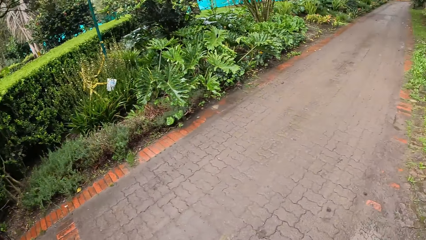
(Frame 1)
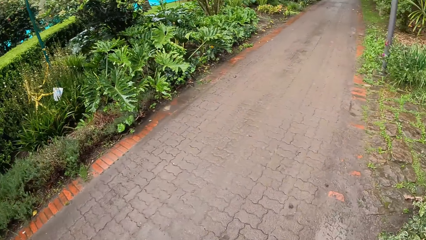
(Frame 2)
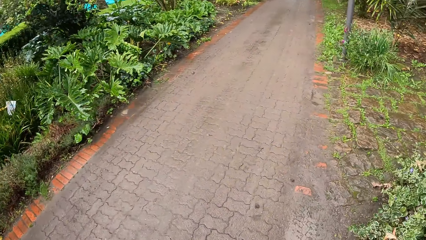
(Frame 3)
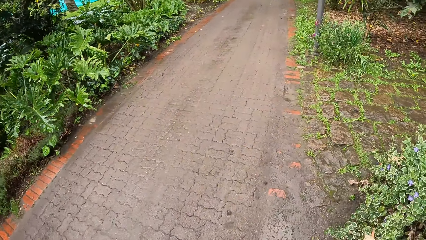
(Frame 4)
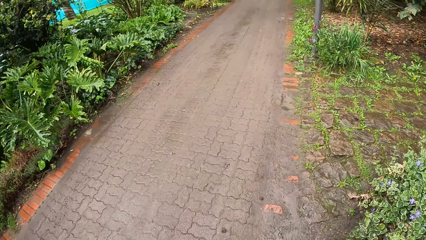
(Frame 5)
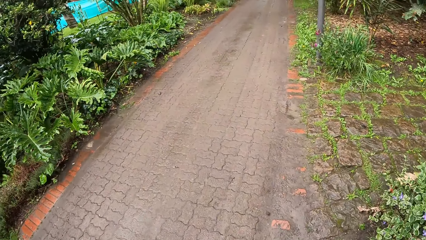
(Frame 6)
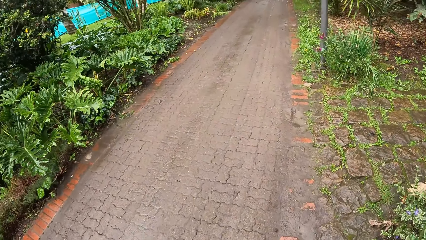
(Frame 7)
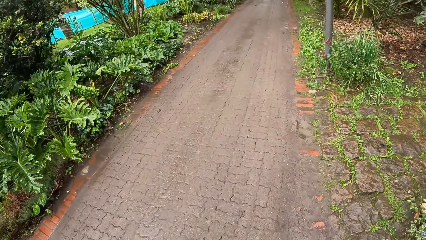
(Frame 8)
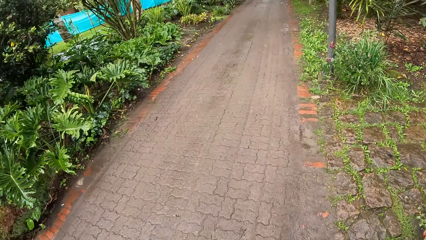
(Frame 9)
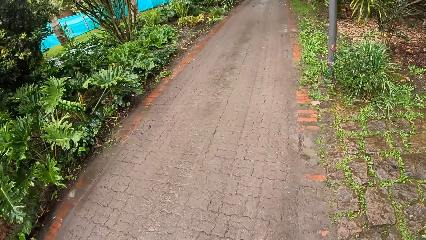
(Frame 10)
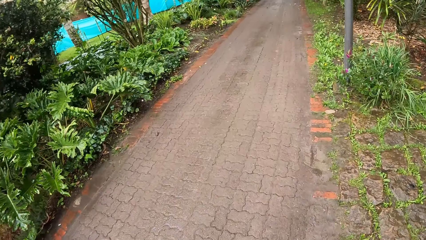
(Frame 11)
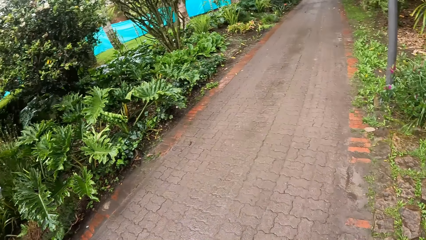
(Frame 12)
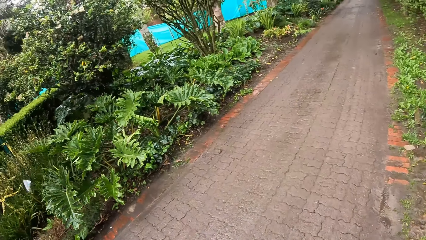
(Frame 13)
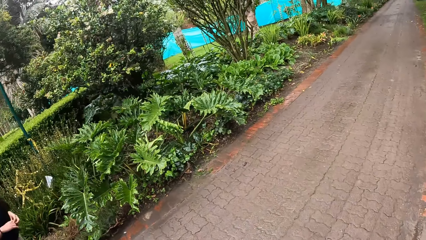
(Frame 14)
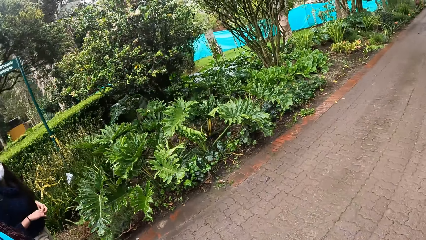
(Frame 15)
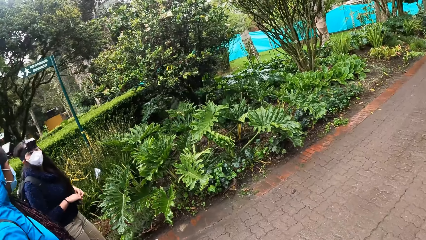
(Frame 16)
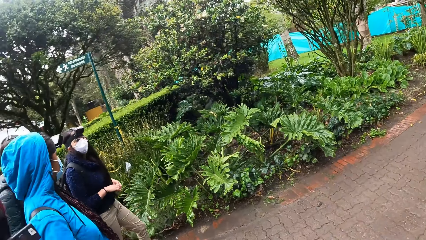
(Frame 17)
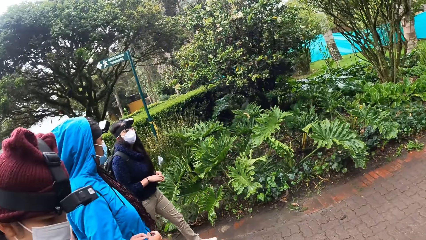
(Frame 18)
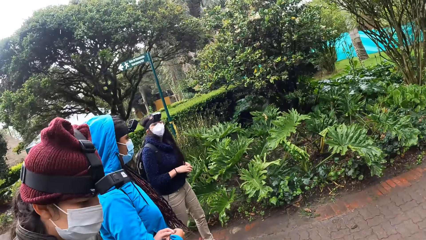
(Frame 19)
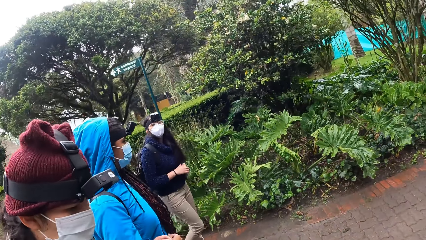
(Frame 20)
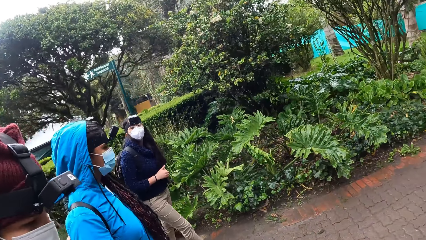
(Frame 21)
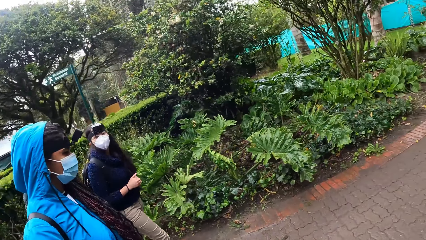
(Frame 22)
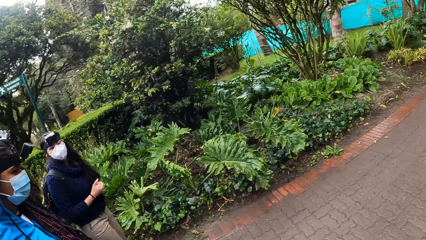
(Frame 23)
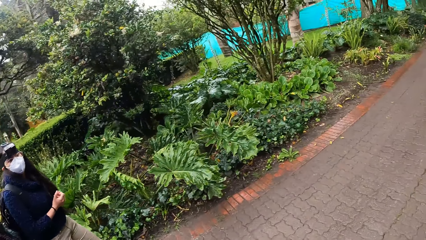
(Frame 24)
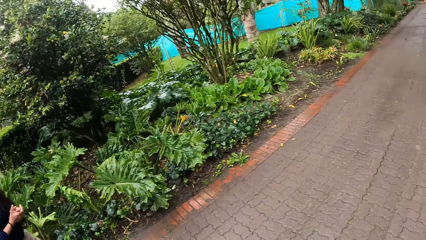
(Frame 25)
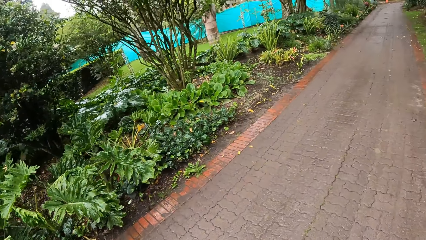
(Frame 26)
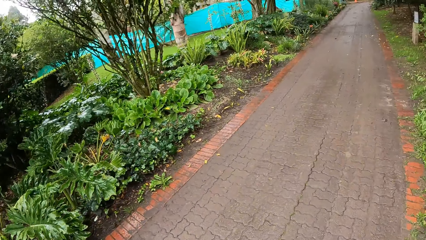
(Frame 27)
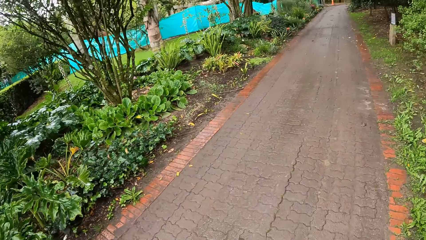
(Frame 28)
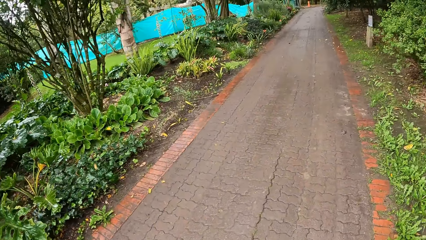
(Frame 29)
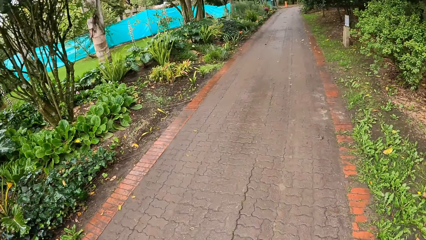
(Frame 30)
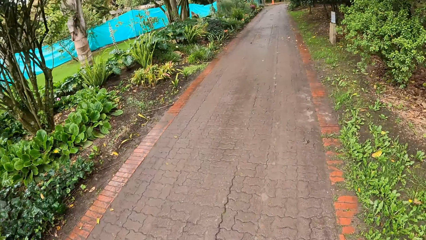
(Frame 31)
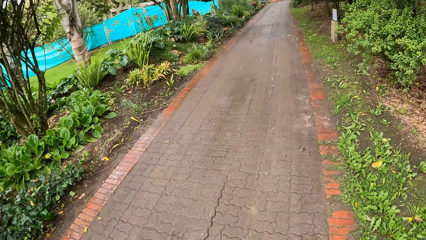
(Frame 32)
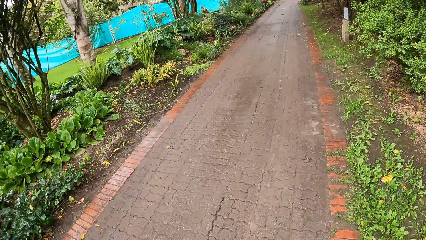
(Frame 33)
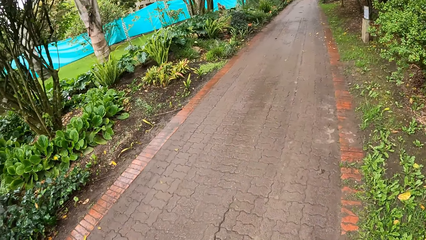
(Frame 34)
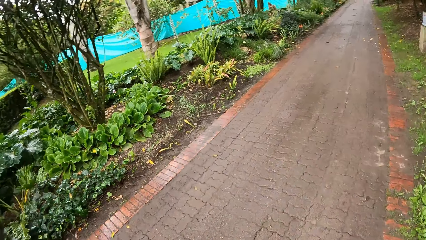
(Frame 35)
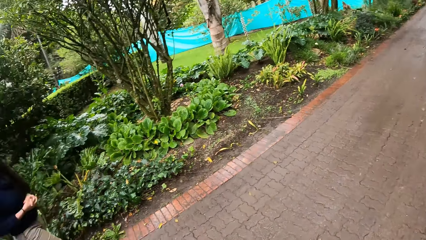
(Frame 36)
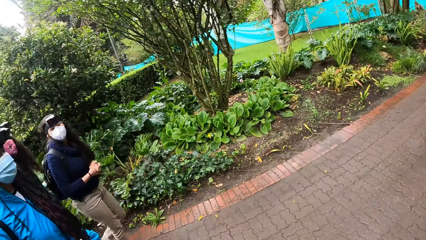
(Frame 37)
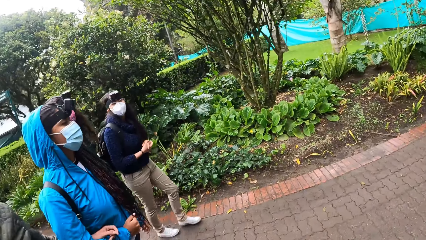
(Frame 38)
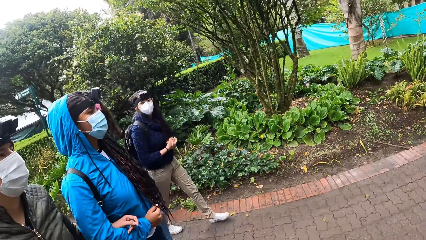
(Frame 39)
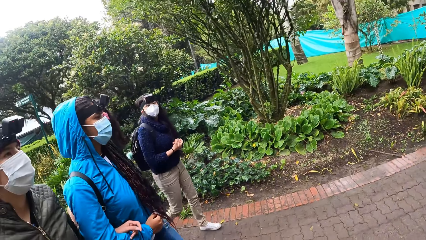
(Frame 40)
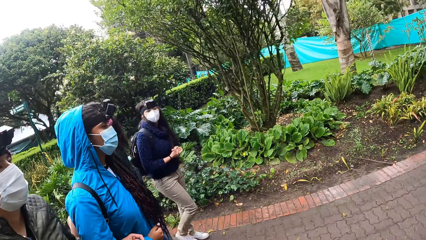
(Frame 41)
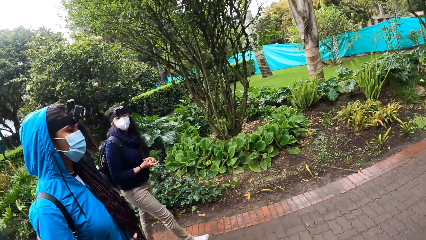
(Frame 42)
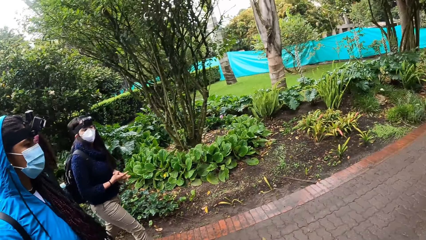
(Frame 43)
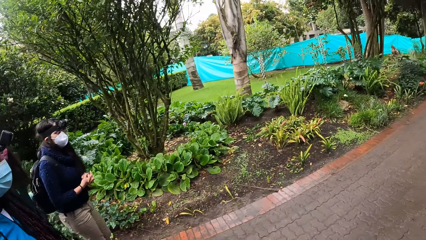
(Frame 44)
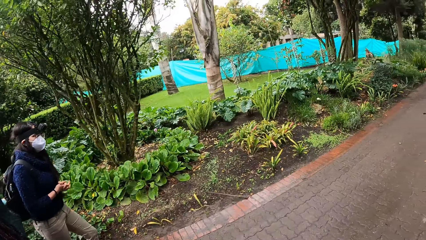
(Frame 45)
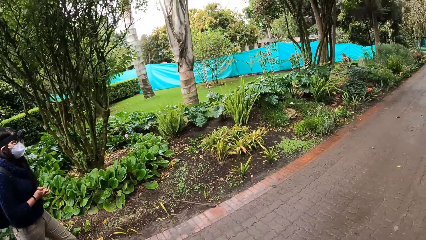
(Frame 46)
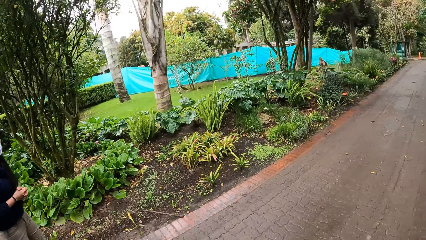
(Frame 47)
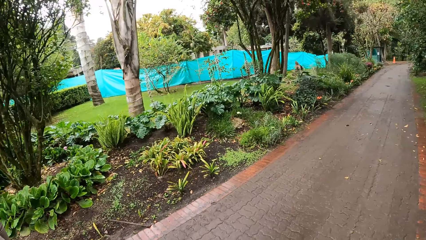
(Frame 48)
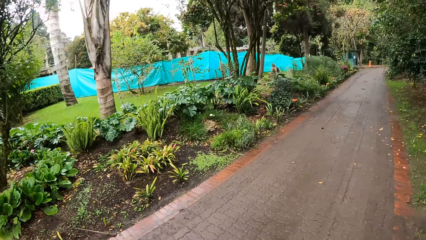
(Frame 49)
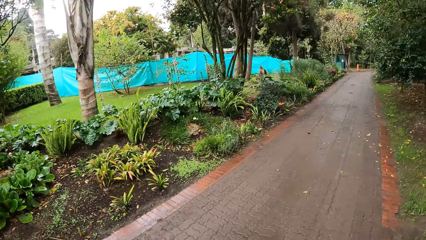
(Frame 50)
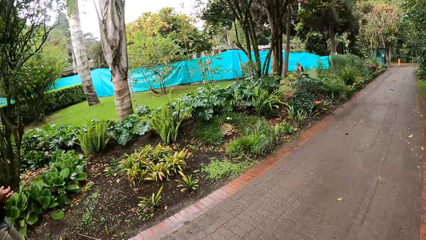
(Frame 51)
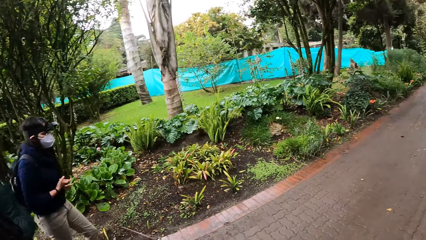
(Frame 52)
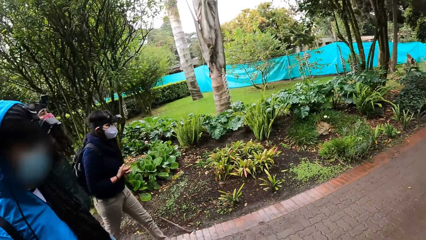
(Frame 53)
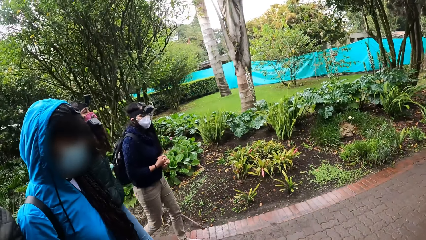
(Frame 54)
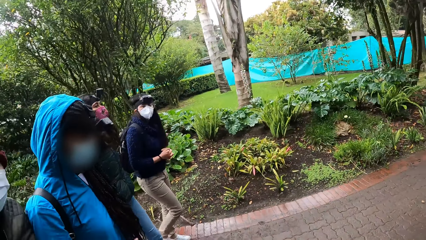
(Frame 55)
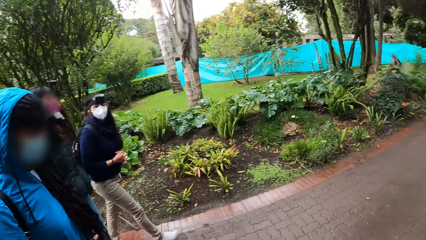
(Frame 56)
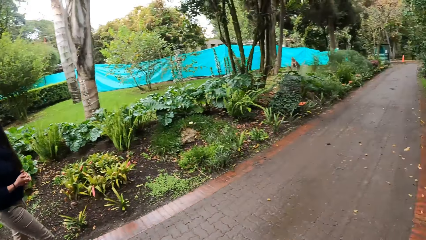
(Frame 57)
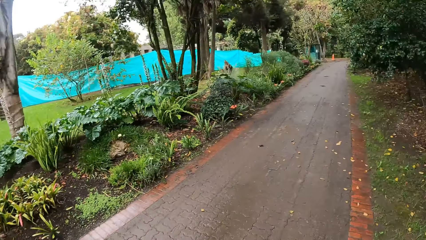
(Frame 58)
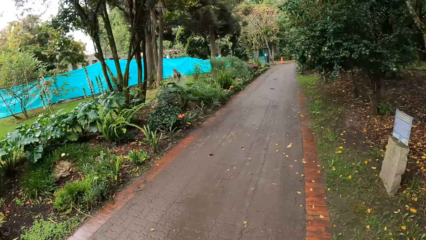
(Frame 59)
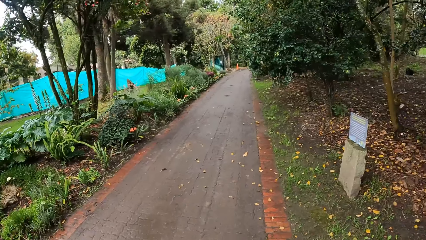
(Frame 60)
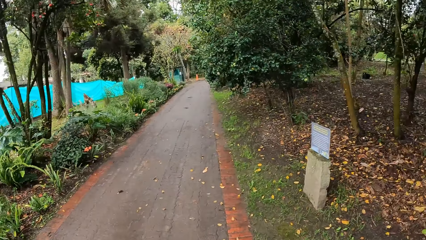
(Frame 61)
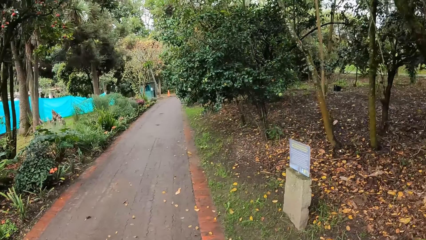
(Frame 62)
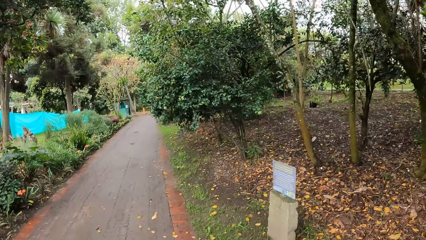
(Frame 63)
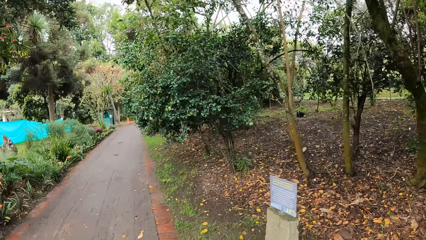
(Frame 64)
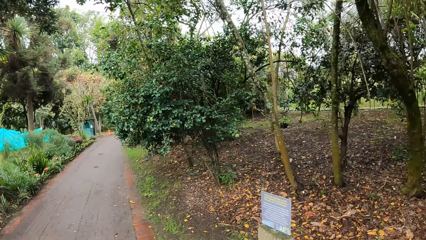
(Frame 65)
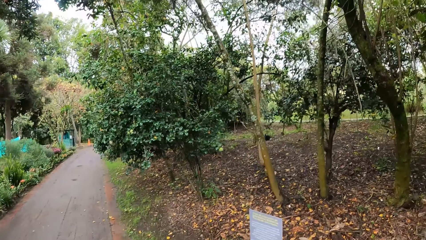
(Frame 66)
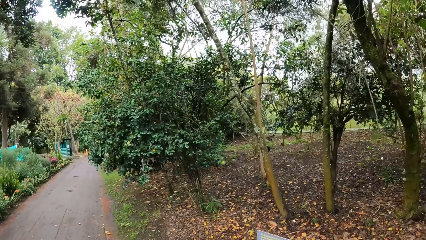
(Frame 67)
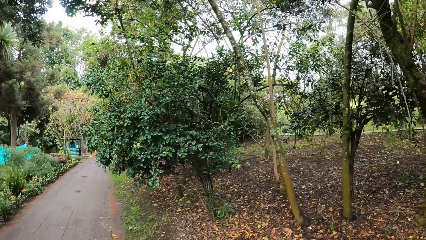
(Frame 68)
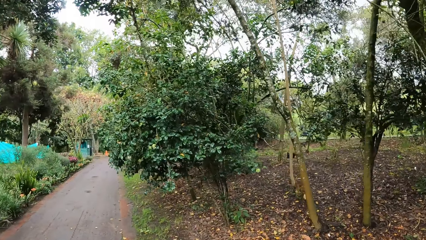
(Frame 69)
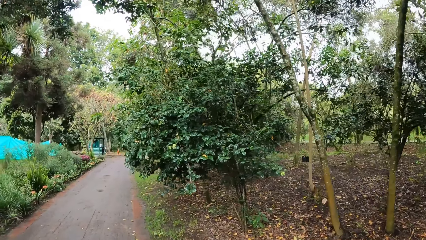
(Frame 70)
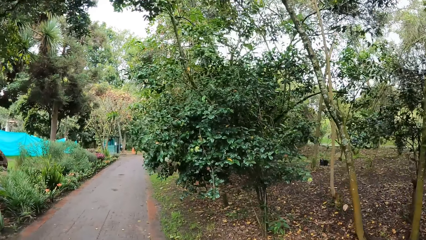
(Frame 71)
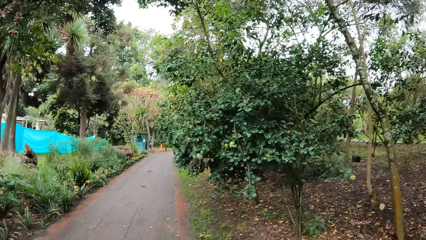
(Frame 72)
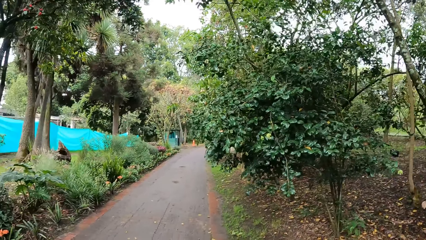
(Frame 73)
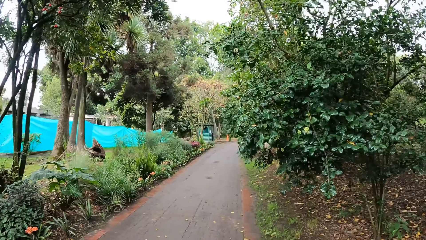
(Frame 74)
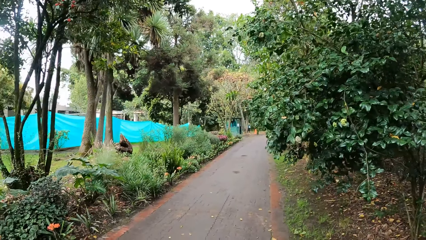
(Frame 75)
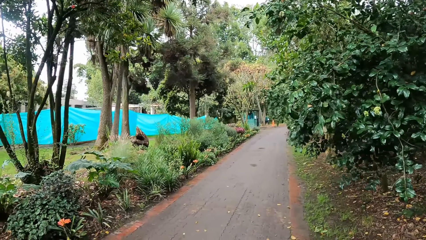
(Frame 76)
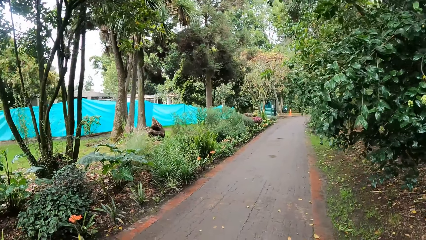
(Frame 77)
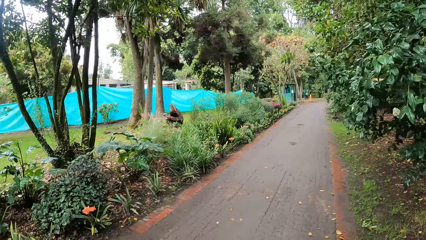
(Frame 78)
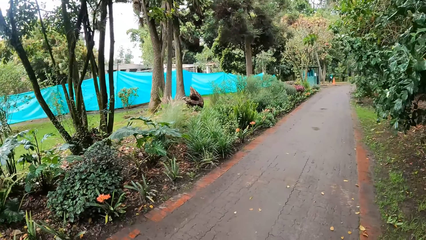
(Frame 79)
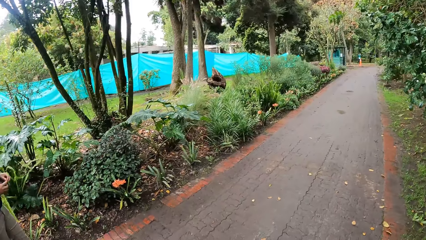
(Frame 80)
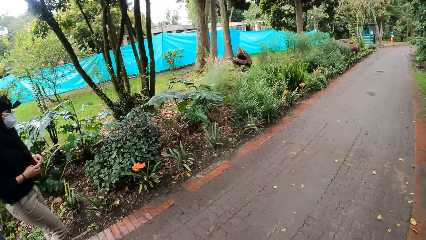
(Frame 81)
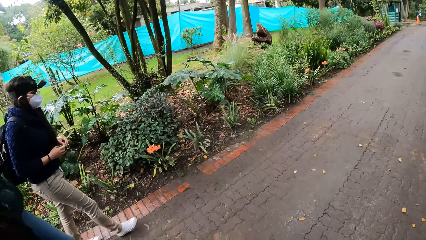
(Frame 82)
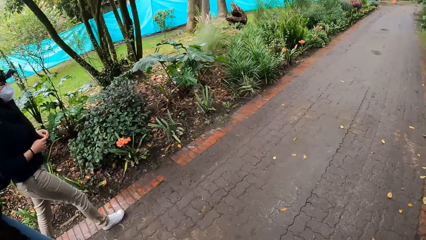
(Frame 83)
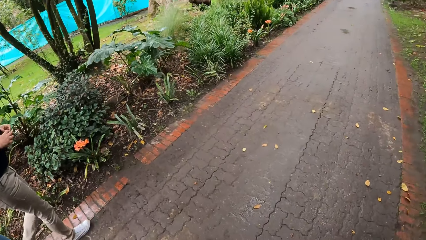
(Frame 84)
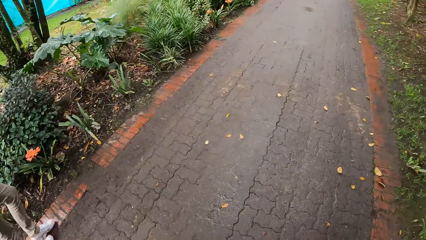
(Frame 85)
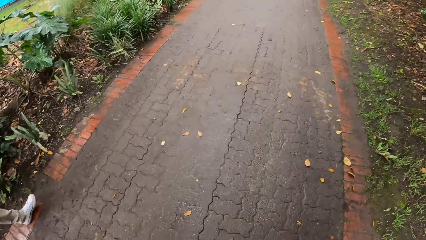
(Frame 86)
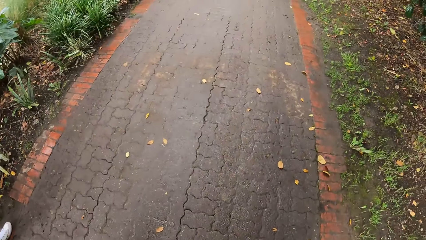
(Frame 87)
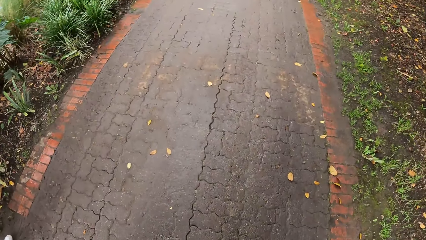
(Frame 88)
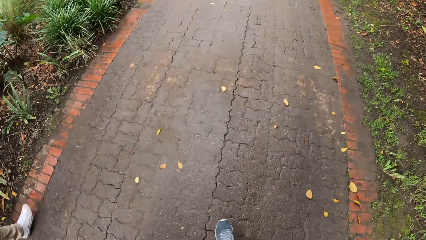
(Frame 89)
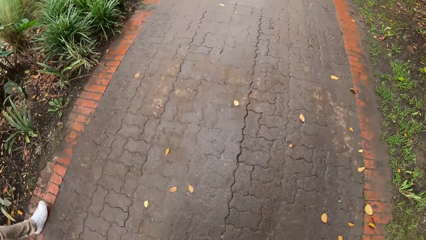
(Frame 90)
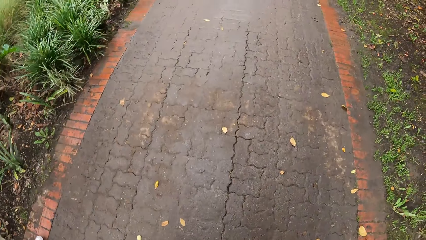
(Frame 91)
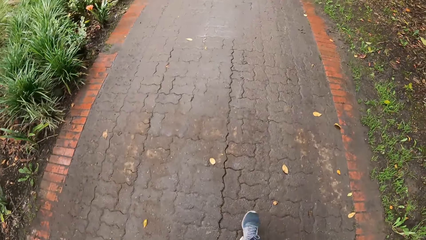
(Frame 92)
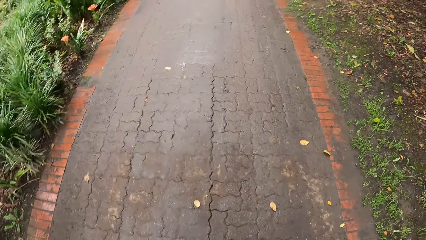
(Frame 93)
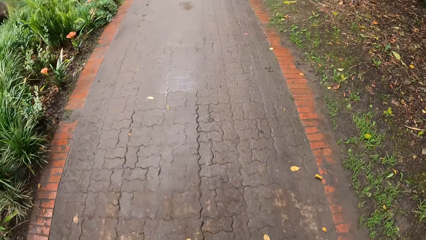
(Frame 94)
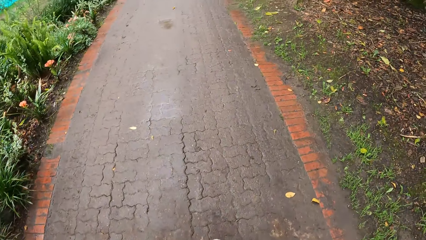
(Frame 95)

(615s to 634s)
The camera wearer interacts with the three women.
